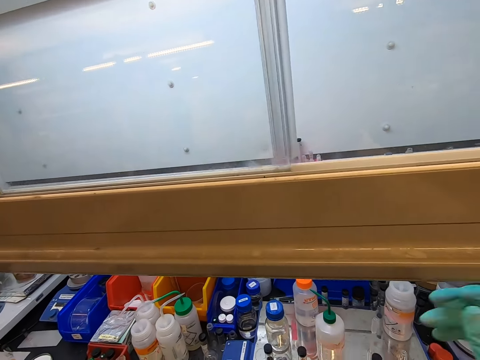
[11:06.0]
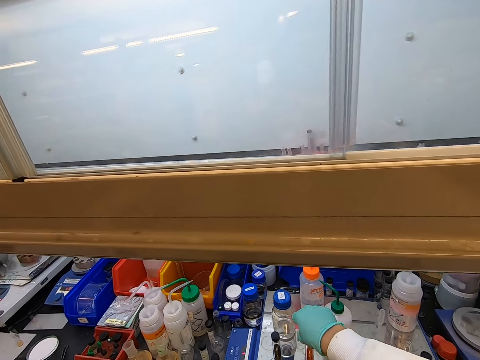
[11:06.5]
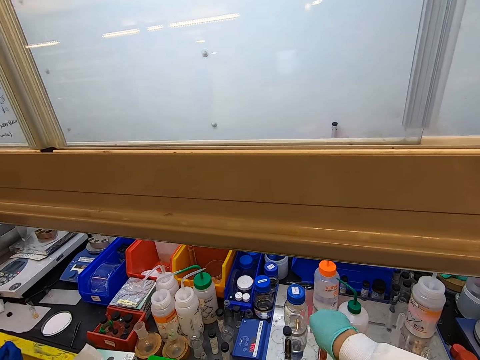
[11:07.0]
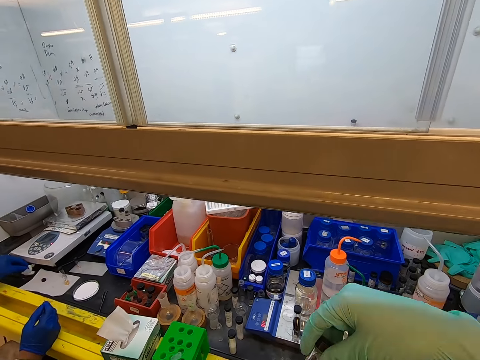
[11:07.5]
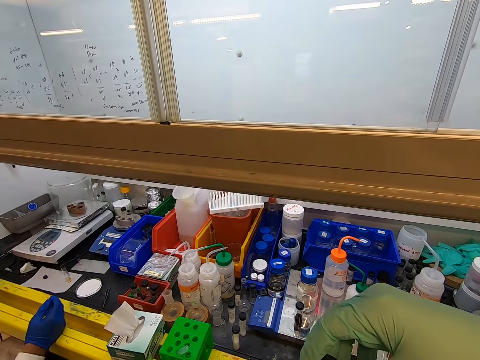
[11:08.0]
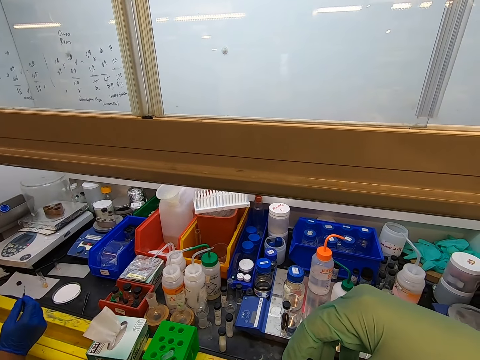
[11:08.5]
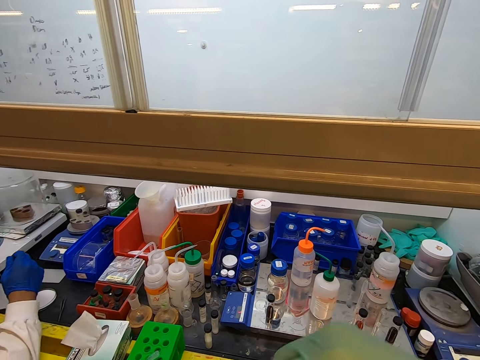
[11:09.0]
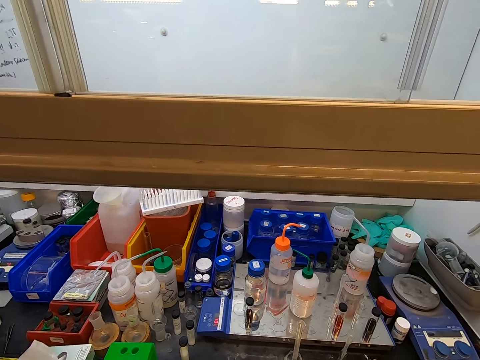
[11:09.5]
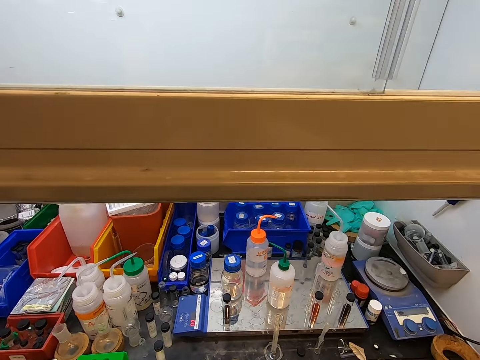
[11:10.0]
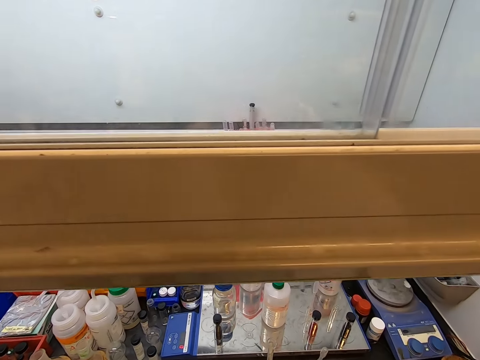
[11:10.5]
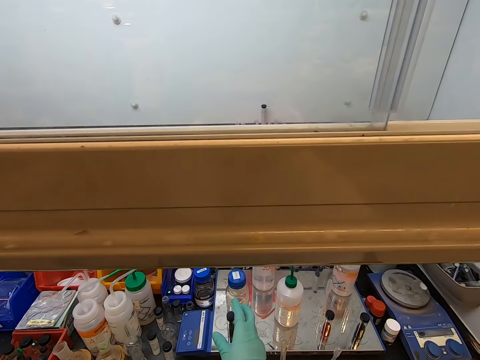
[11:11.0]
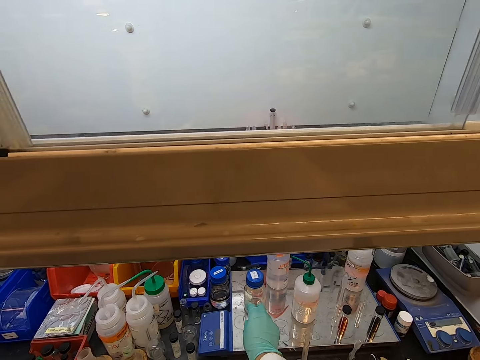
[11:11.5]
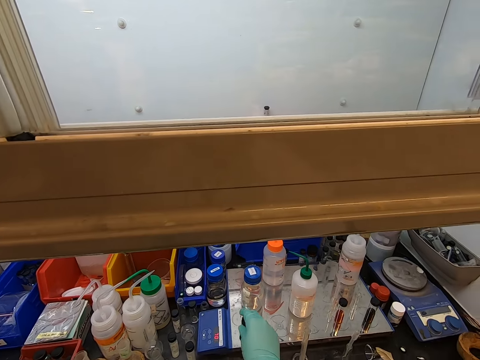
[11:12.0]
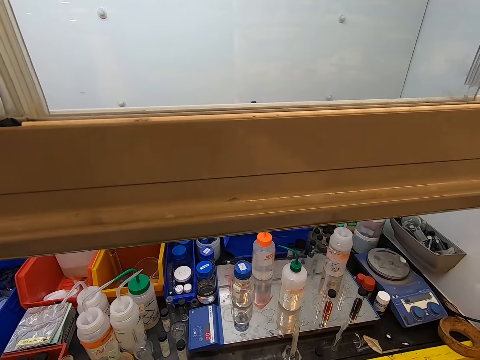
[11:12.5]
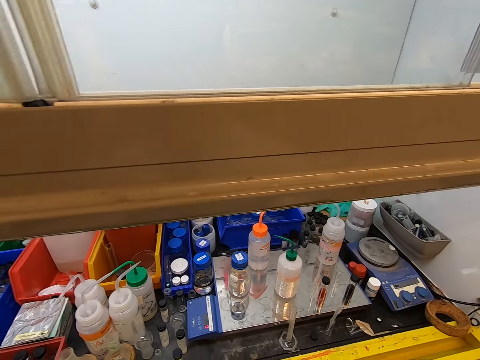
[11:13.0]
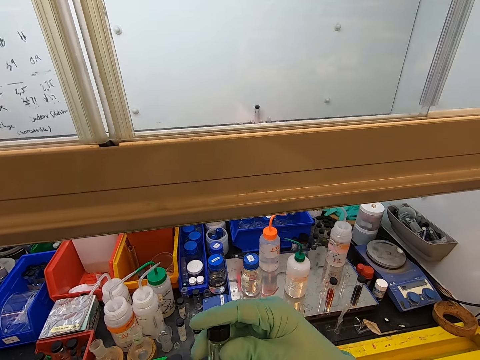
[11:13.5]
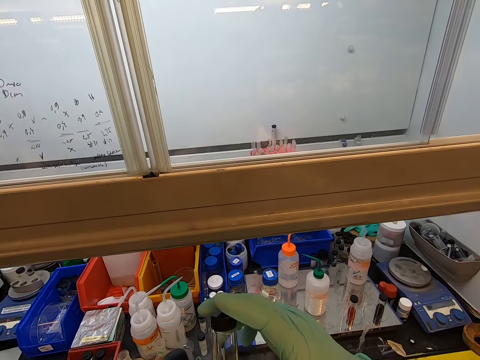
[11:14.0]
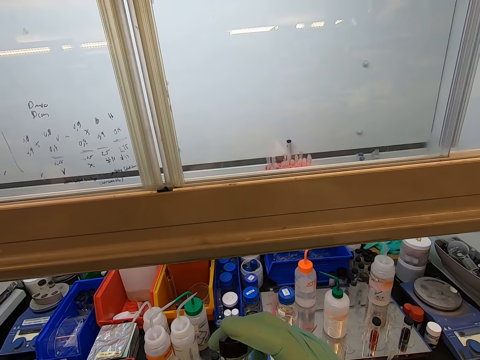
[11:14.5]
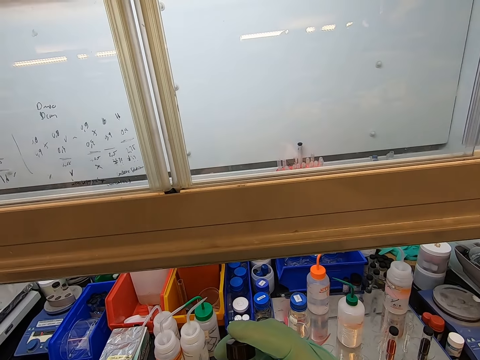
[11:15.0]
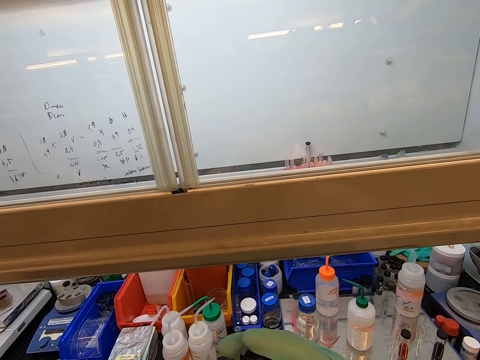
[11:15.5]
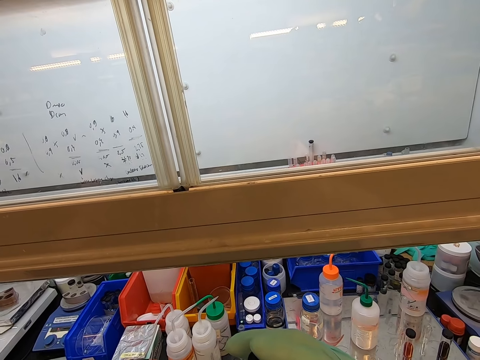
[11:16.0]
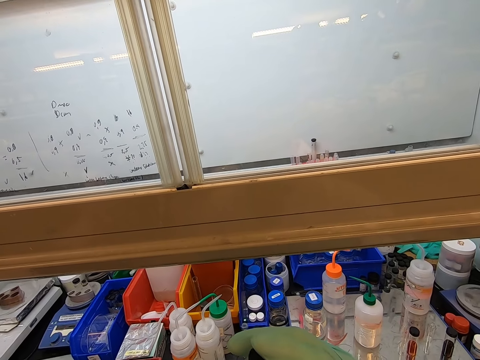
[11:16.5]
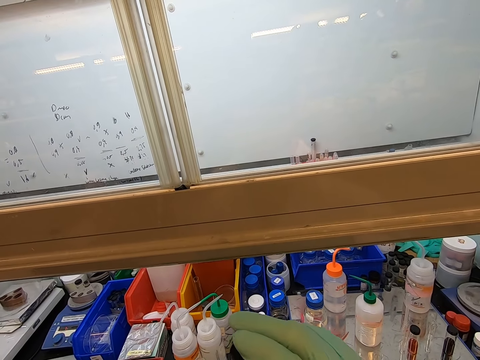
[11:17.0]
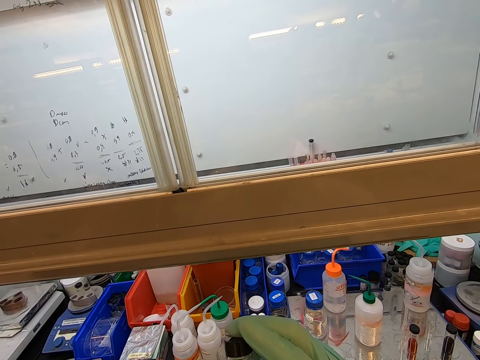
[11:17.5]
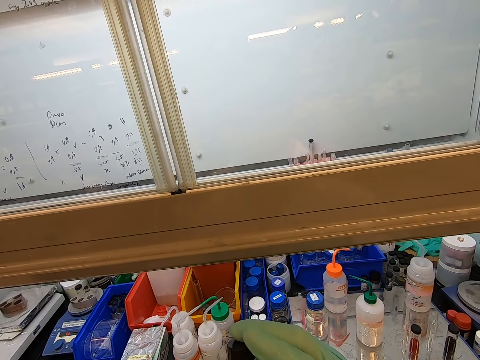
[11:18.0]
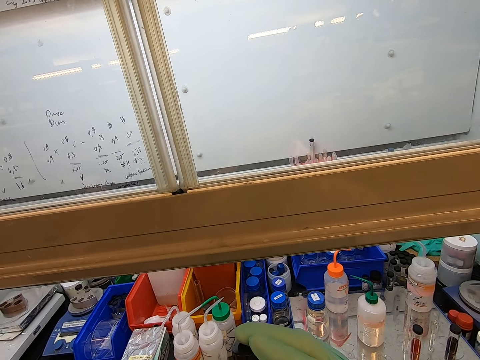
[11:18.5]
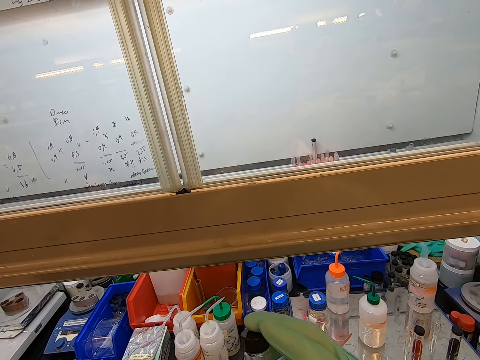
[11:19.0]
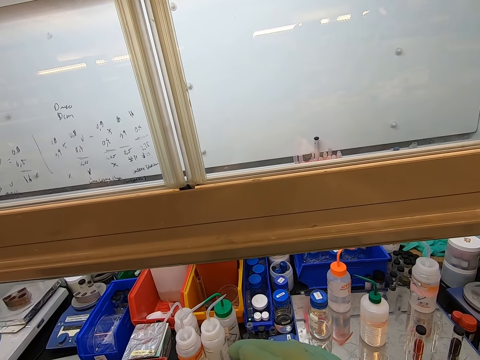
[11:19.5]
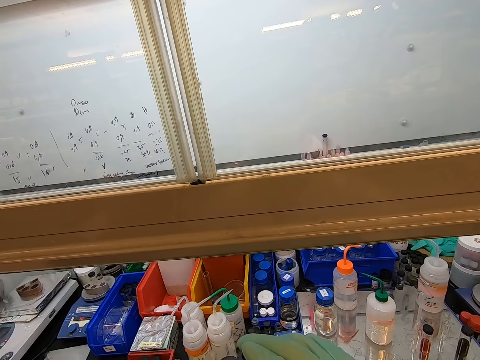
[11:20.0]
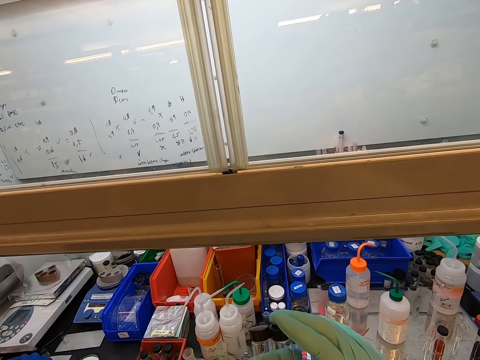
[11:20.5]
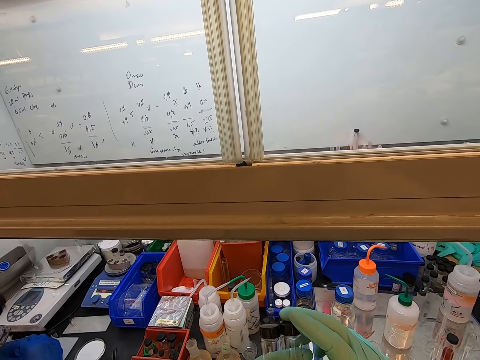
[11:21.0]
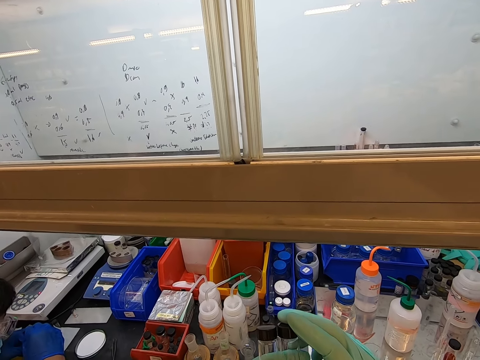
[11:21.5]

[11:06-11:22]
The camera wearer takes a tube. They look at the tube. They take a tube. They look at the tube. They put the tubes together.

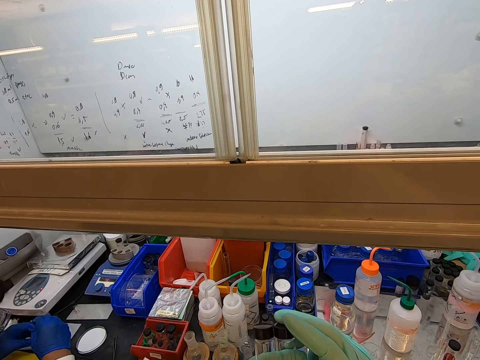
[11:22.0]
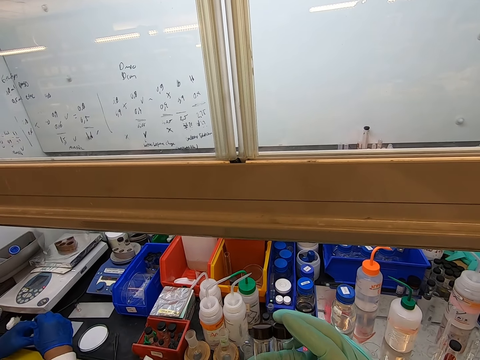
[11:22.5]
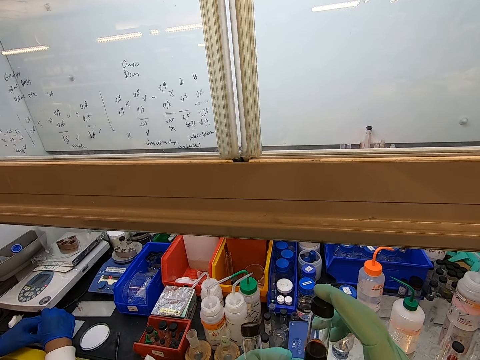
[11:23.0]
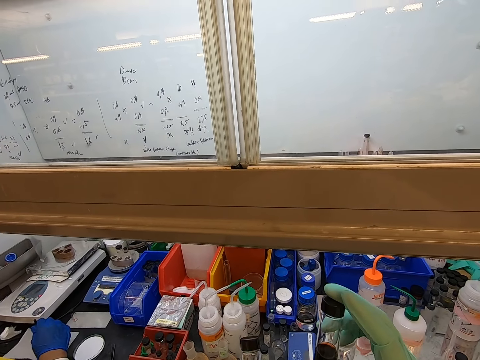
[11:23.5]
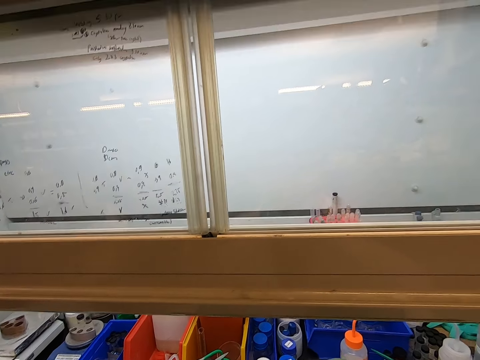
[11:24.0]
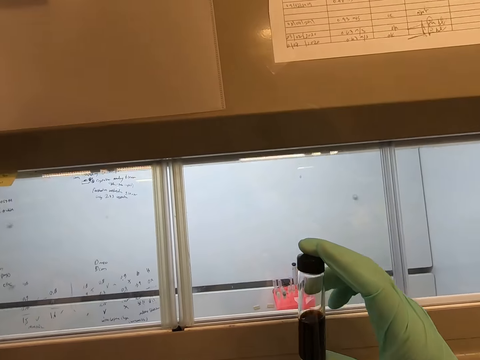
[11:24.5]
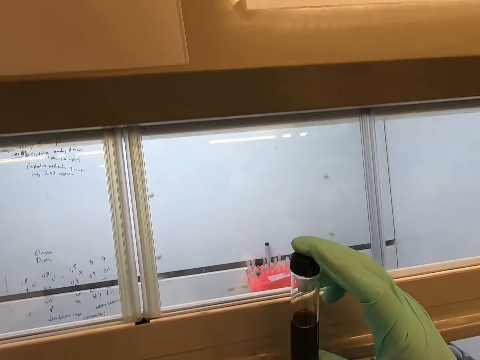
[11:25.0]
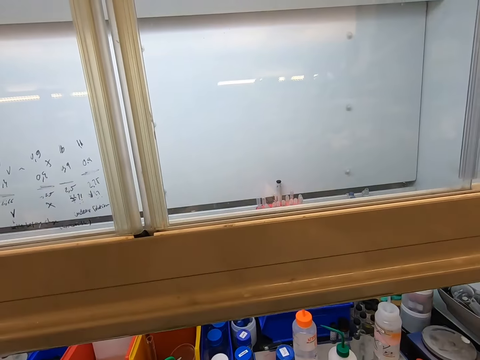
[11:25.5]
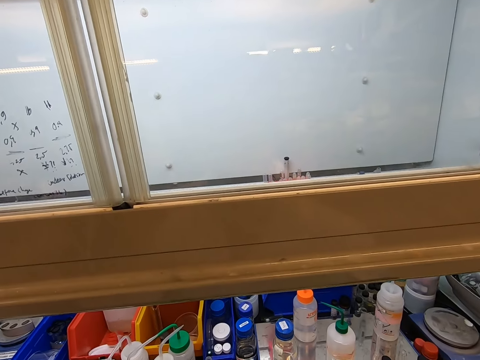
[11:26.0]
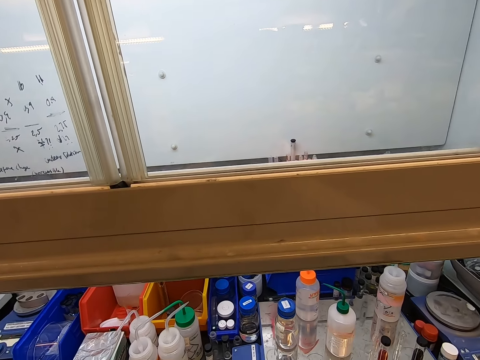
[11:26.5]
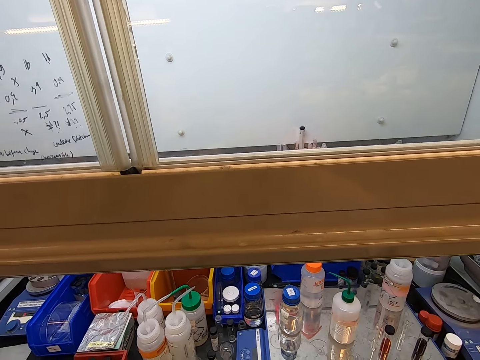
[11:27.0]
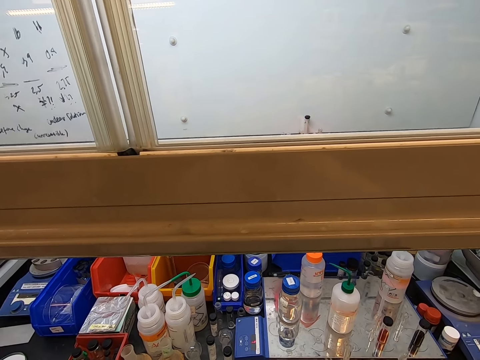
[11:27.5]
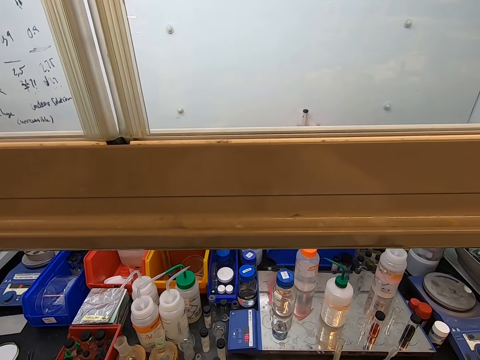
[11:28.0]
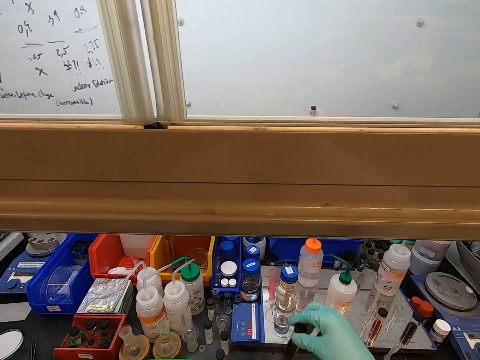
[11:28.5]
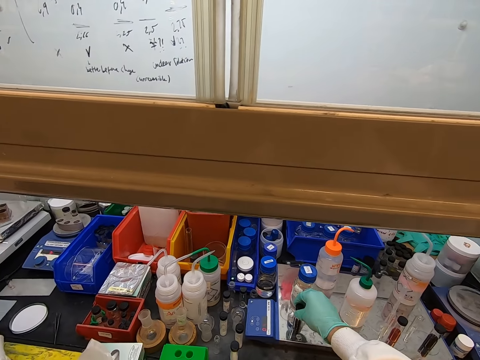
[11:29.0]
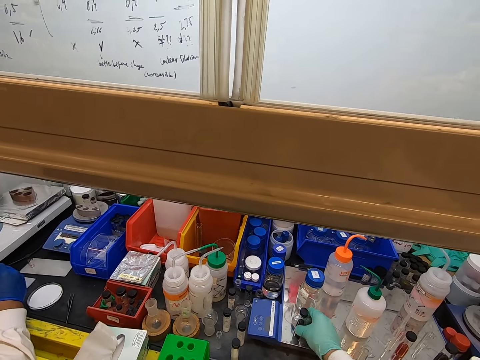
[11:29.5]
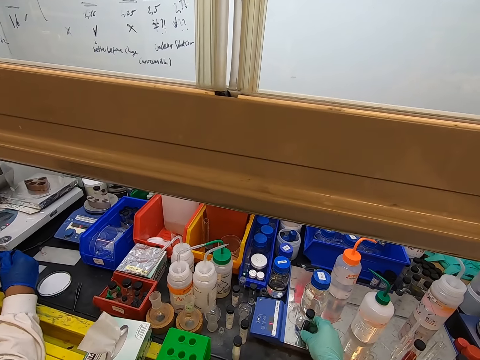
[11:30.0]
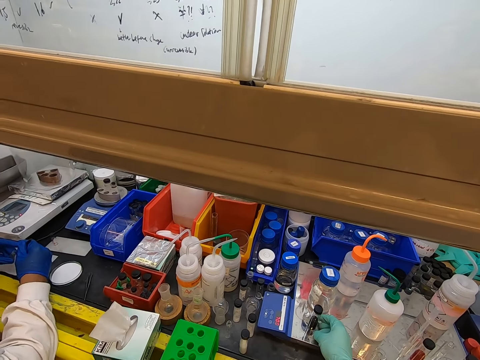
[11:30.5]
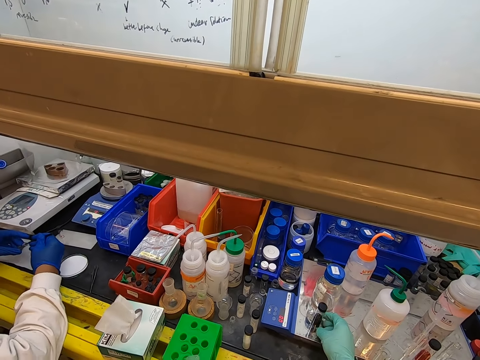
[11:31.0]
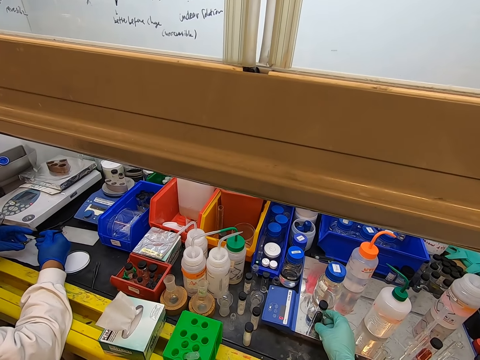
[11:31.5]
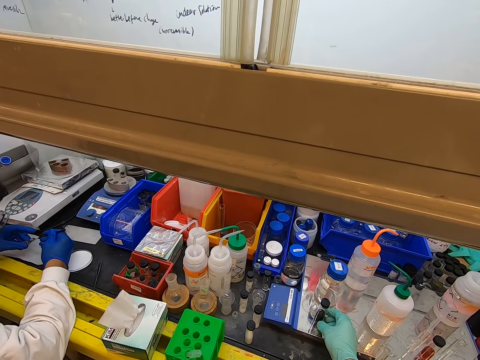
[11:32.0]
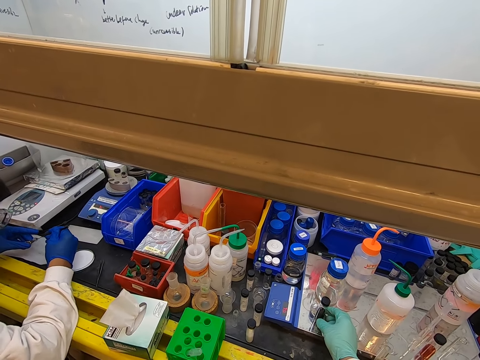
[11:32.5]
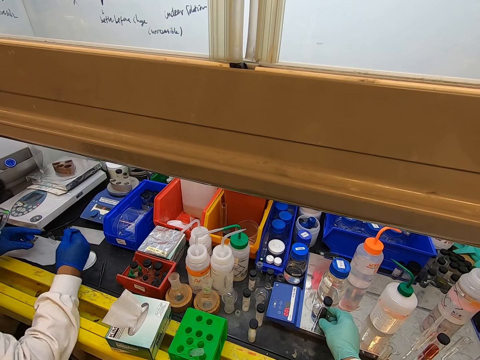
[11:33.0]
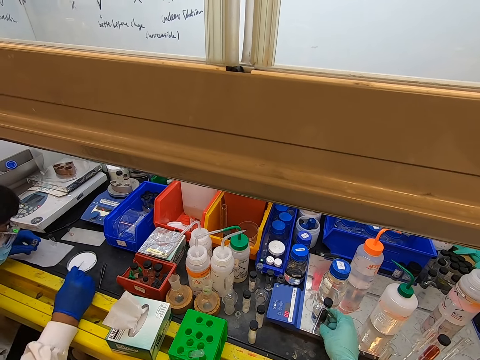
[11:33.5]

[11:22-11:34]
The camera wearer lifts a tube on the right hand. They lower the tube. They put the tube on the surface.
